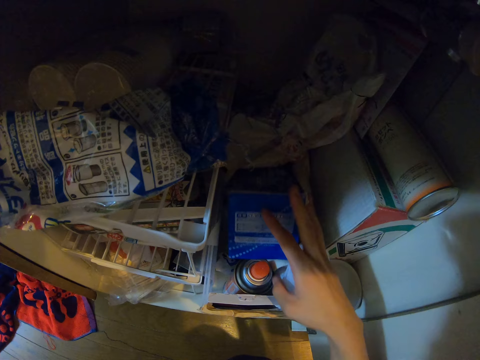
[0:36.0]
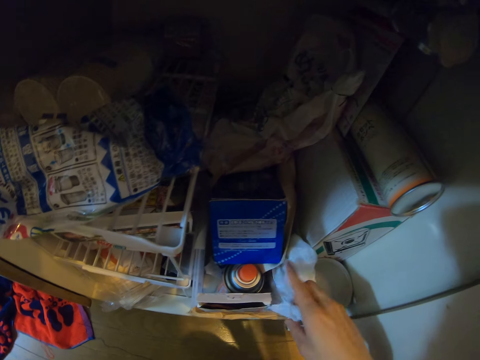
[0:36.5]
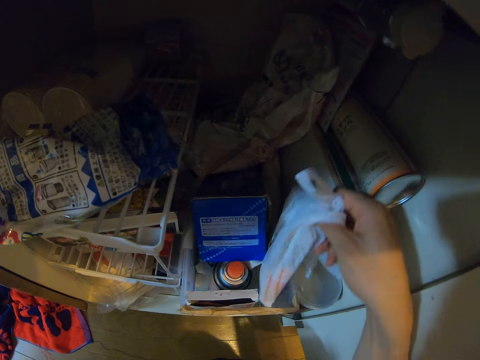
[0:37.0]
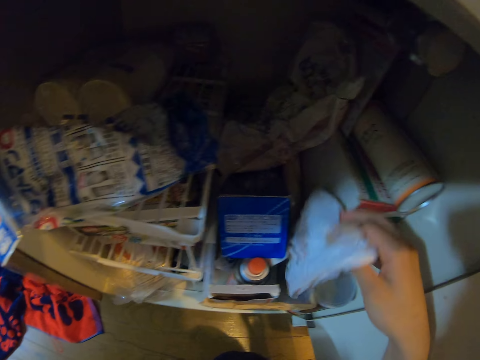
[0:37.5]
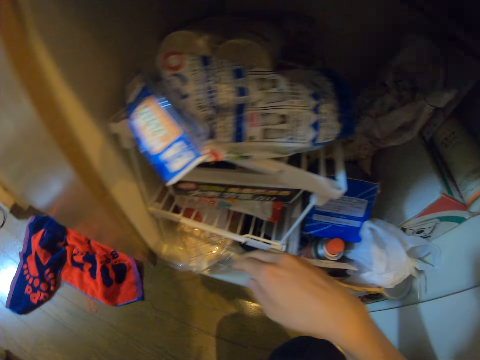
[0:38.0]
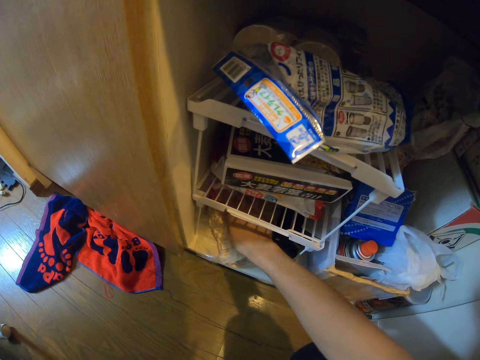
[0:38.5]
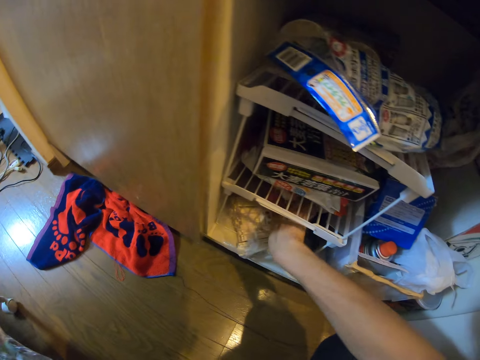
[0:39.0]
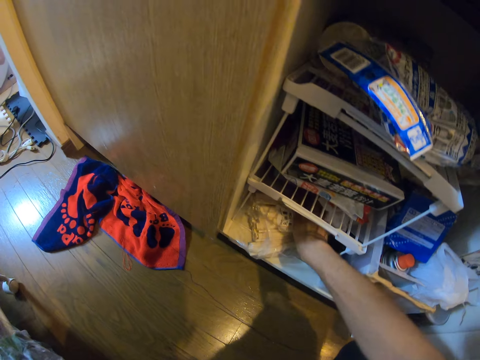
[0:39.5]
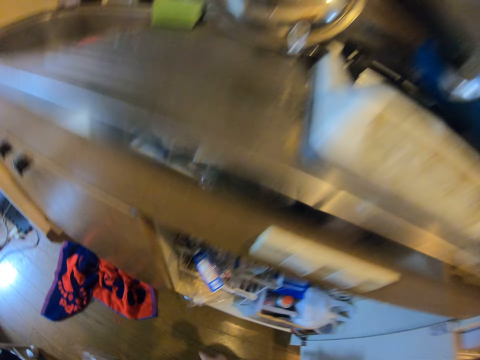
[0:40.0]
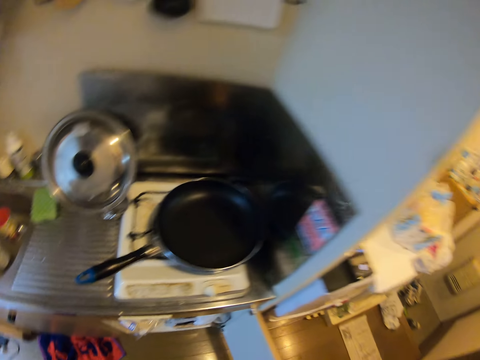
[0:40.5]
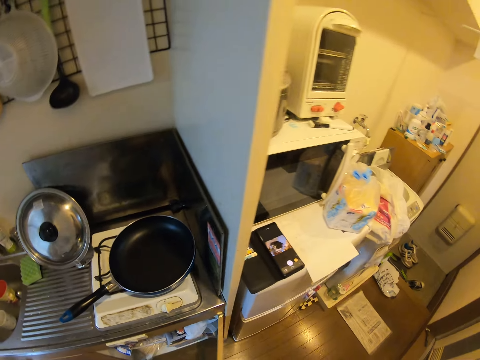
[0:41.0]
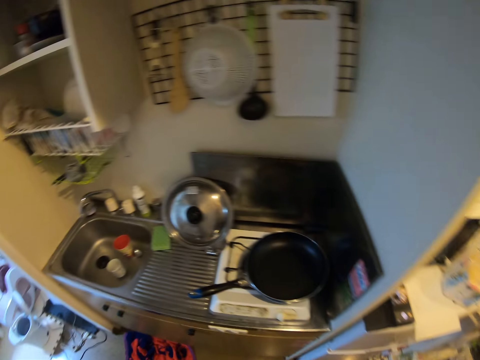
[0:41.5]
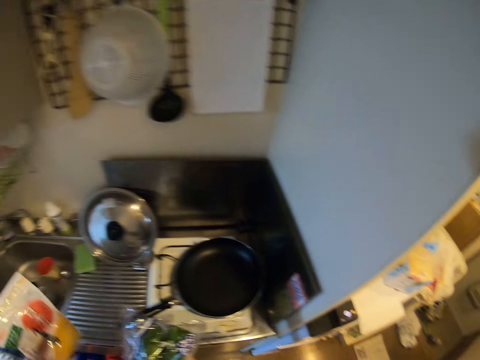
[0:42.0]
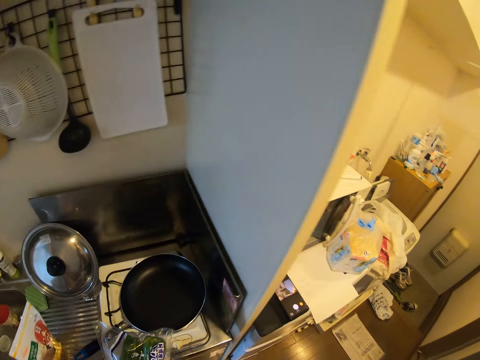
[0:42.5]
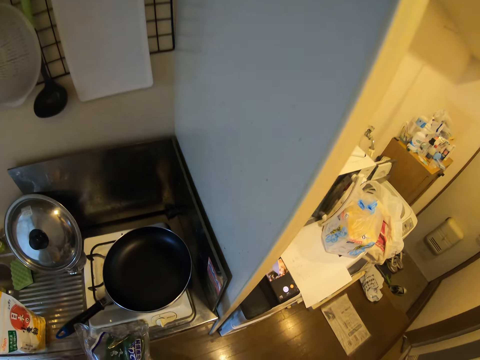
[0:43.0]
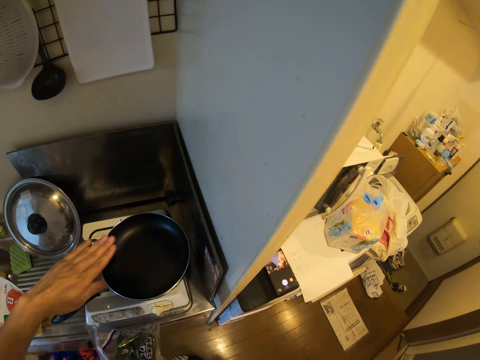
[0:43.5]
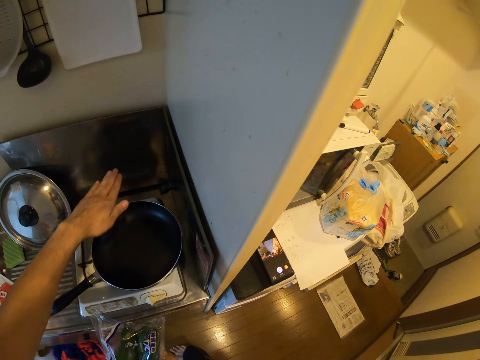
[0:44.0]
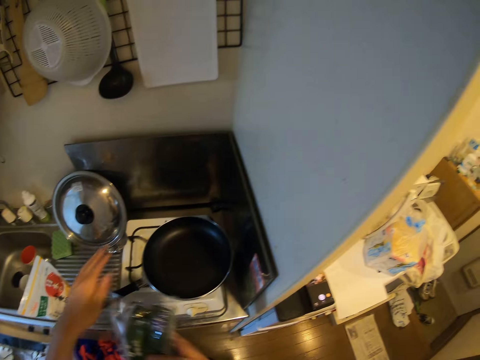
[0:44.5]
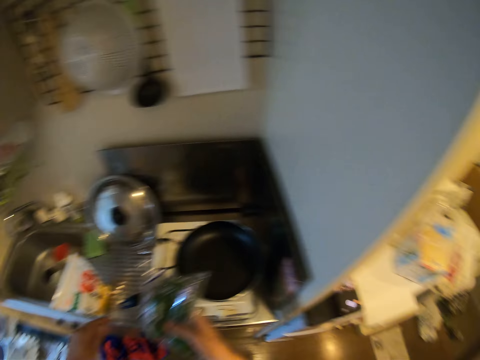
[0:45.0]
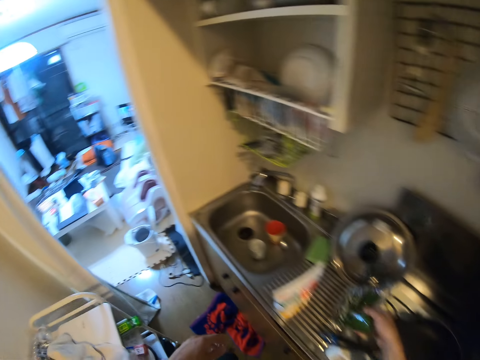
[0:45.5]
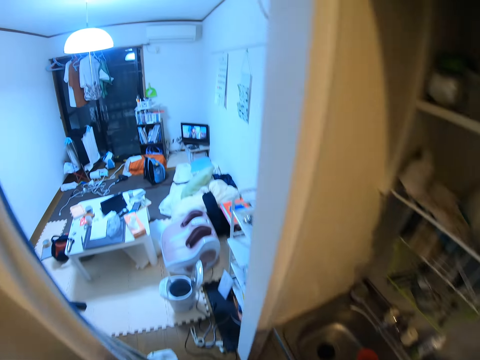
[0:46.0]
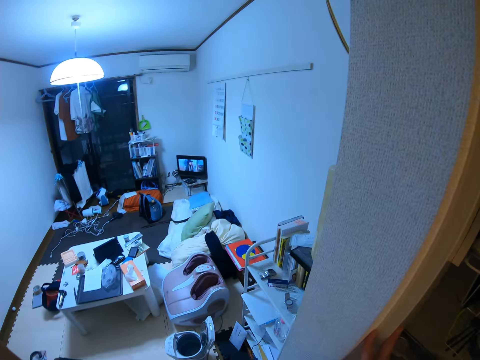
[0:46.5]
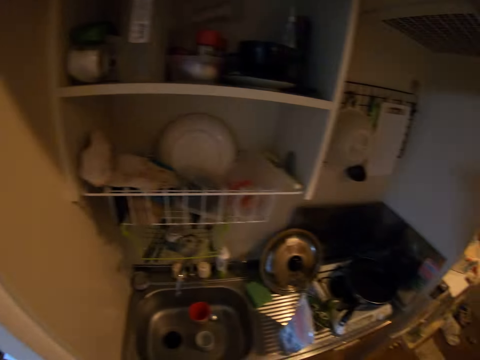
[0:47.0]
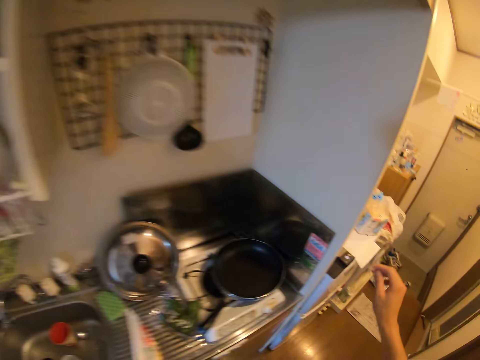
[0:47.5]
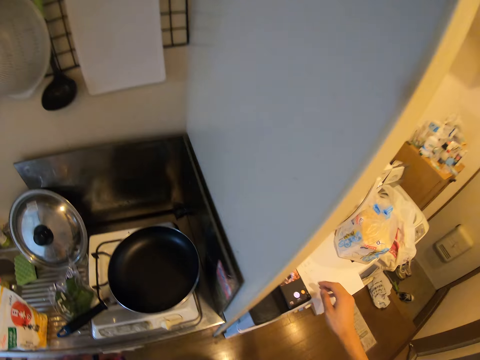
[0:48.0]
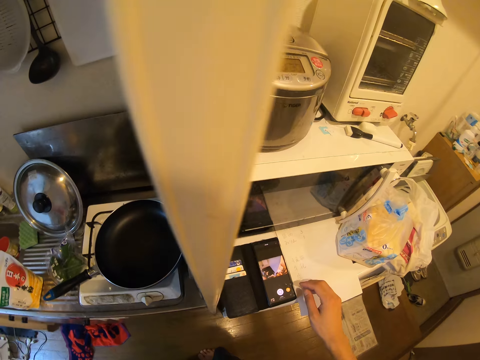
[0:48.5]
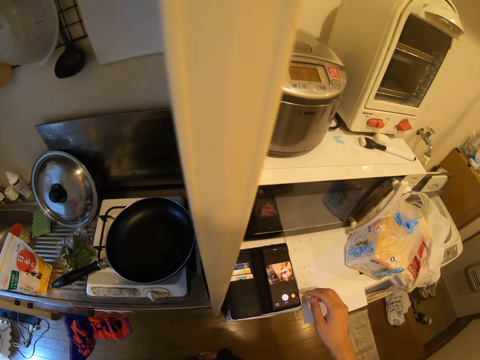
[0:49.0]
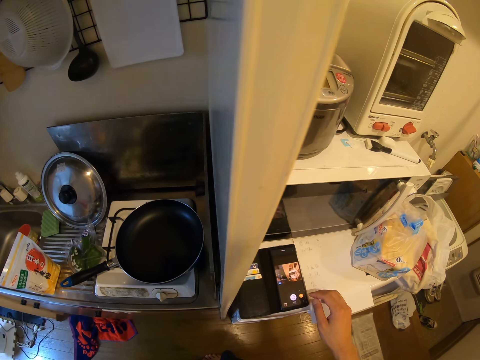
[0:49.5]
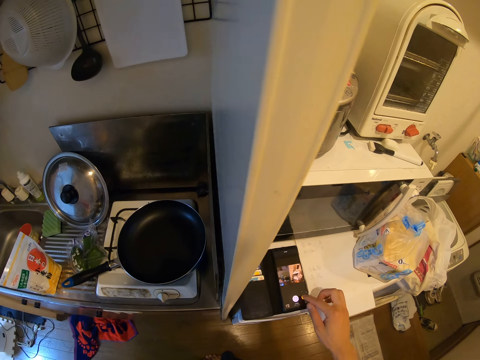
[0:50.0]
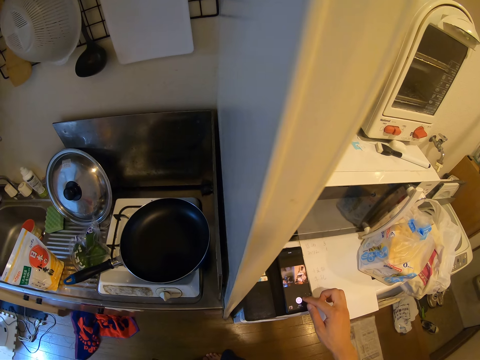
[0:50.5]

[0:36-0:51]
The camera wearer touches a nylon paper. They stand up, close the kitchen cabinet door and put the packet or pack on the counter. They wave a hand over the pan. They drop the pack on the sink. They walk in the kitchen. They press the phone.
